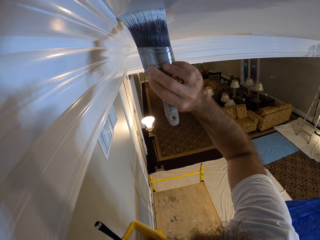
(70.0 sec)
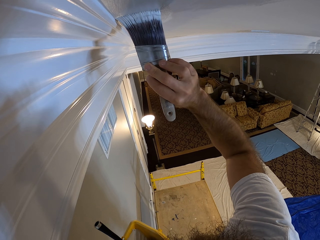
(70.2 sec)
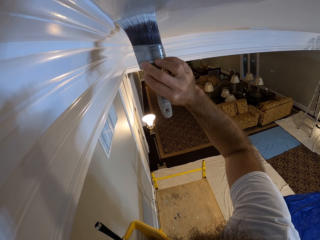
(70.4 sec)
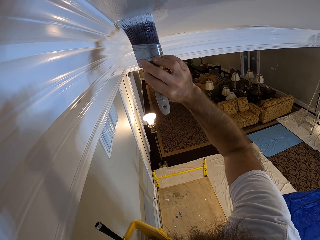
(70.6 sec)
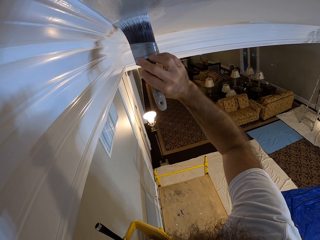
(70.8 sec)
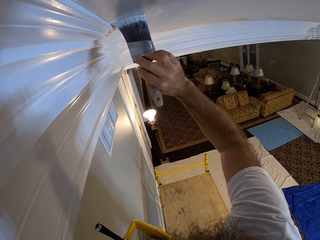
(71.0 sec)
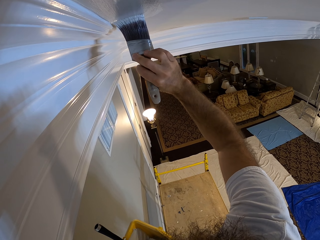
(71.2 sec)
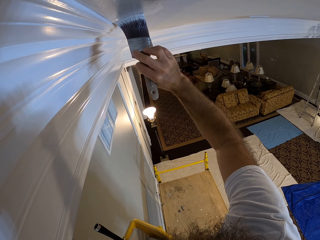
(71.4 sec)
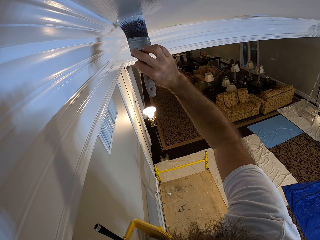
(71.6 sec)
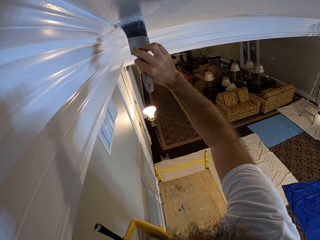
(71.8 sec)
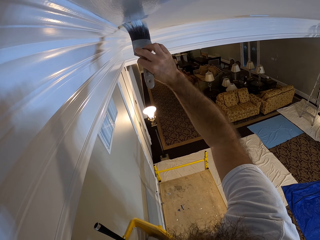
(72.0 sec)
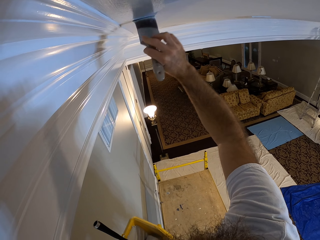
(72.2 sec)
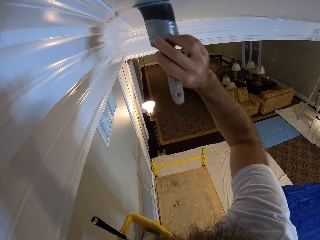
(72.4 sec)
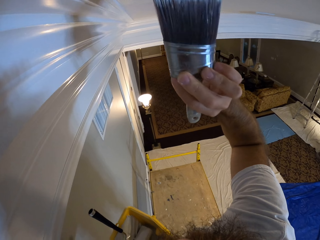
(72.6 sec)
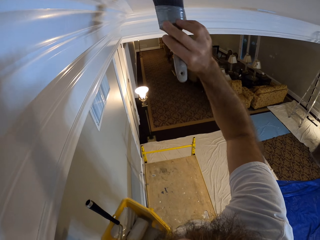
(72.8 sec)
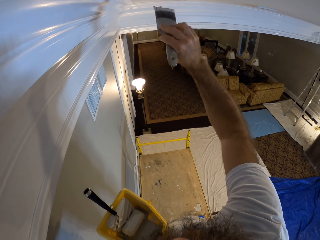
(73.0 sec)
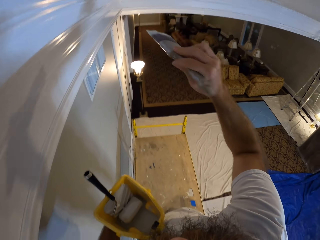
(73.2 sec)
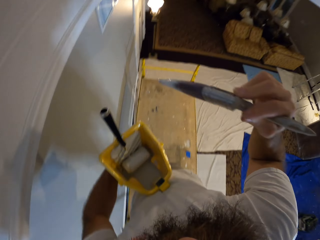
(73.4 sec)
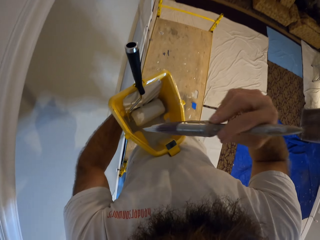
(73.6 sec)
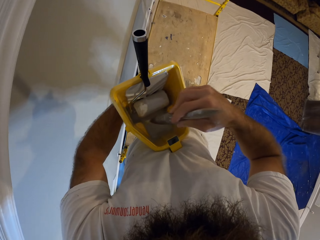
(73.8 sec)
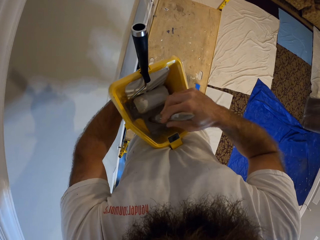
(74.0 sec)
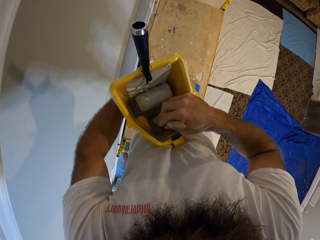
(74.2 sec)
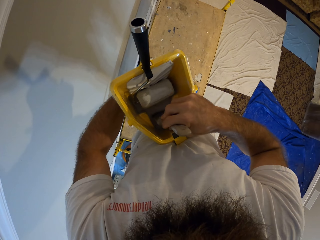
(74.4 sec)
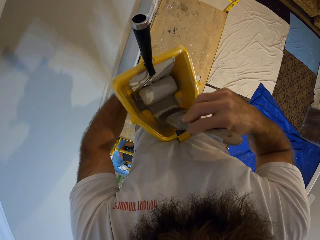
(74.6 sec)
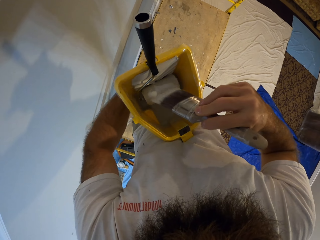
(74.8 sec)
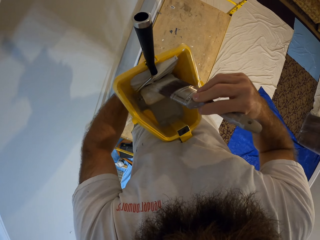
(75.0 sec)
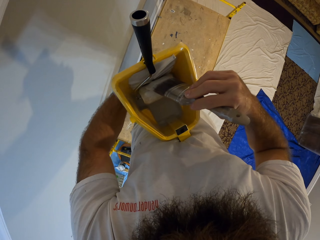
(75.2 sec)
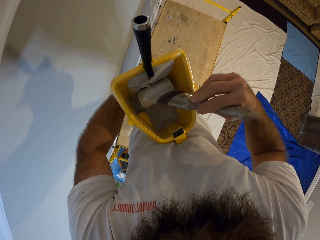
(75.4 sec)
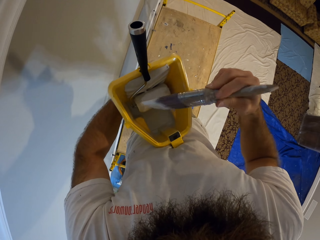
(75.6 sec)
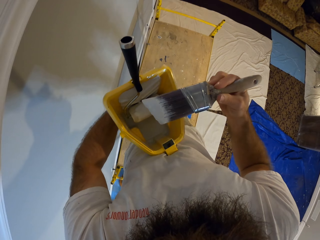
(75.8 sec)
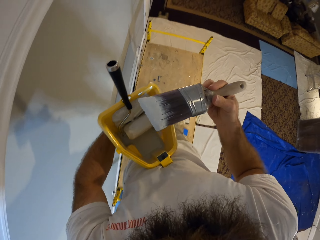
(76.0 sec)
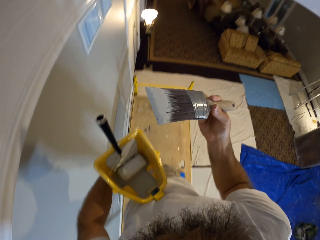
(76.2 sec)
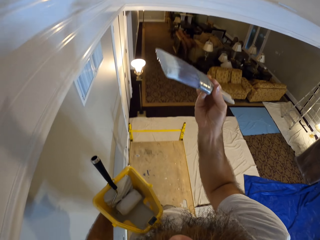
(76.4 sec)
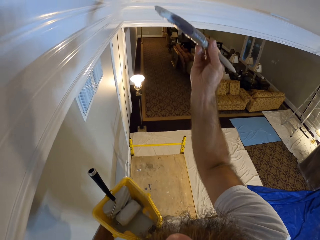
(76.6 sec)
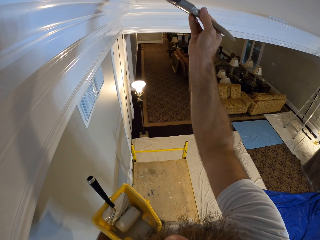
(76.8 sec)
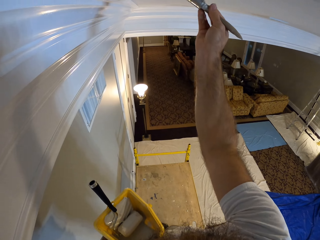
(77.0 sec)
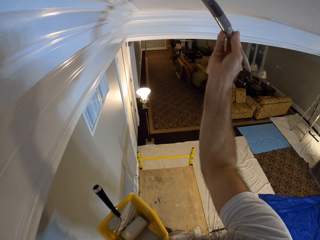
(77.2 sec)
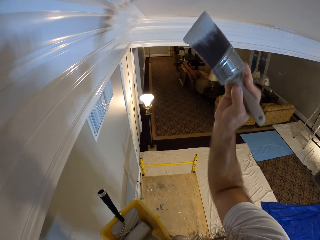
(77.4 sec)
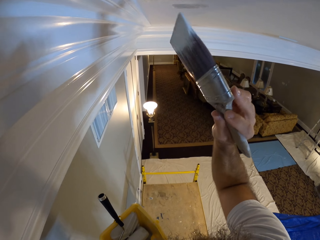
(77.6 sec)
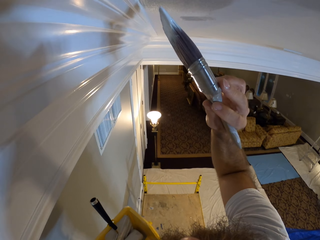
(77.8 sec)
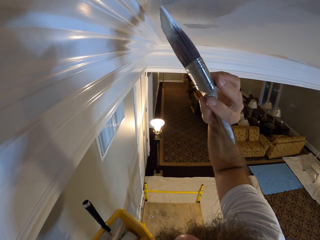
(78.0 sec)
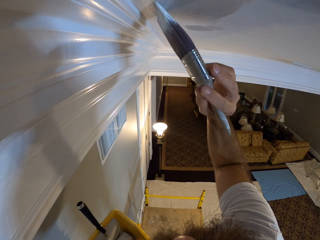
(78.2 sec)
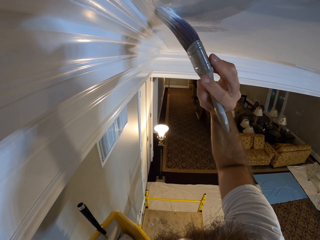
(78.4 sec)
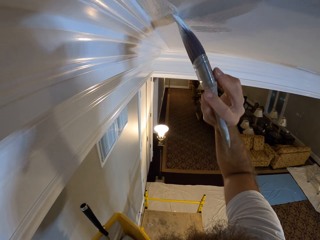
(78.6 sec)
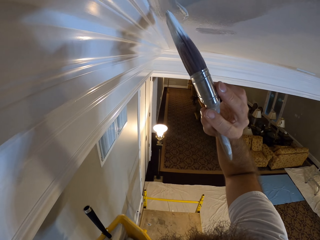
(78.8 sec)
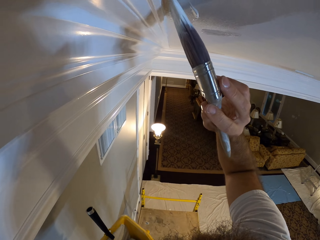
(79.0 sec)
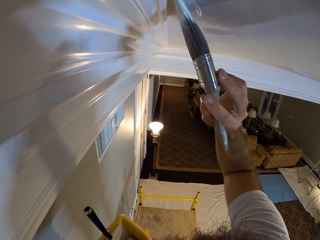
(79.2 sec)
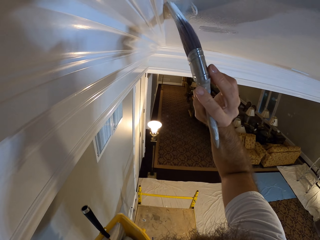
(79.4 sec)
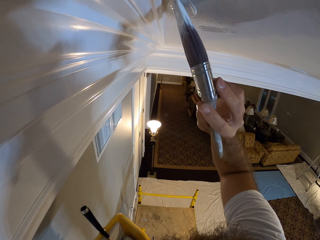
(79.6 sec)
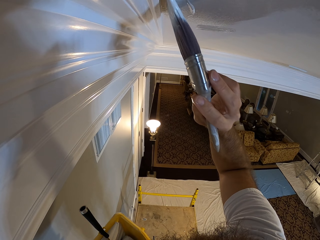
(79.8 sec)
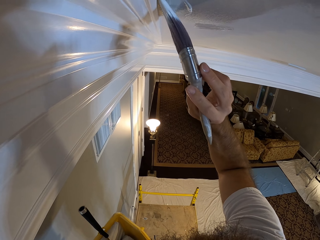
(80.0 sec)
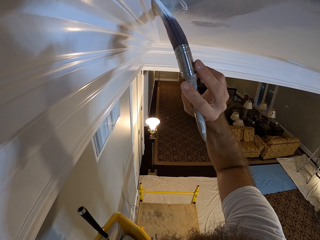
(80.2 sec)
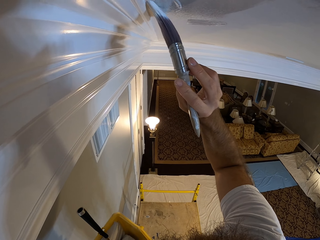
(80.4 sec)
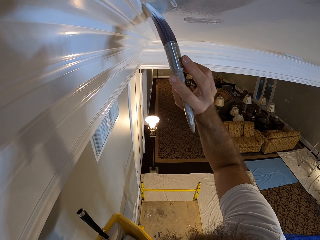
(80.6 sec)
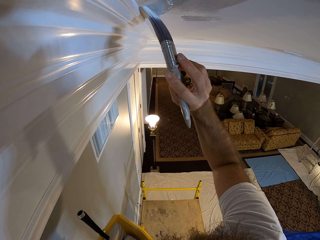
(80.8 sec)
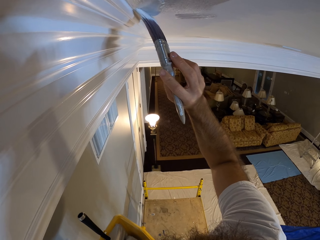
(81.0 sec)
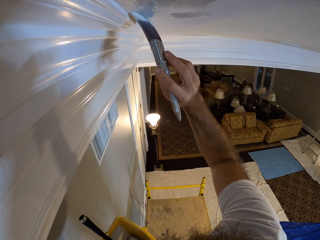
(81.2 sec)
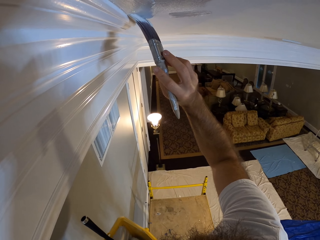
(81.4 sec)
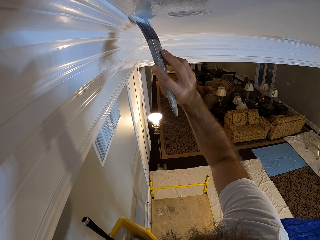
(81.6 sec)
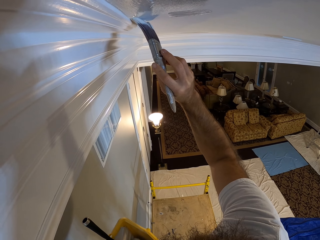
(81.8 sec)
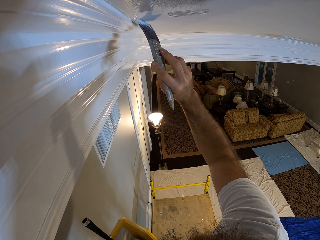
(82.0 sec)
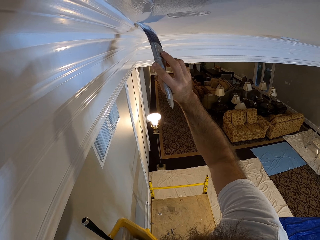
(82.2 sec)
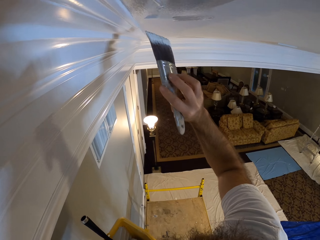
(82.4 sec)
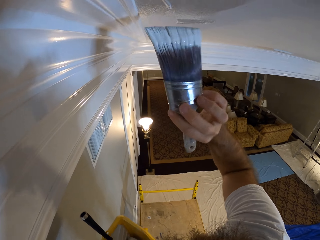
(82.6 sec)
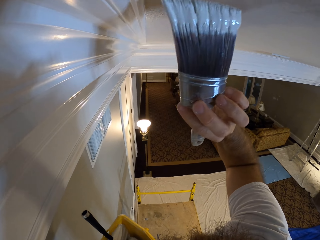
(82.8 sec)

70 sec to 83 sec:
The camera wearer takes paint from the bucket with the paint brush in his right hand. He rubs the paint brush on the roller. He paints the ceiling with the paint brush in his right hand.

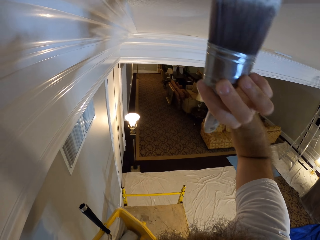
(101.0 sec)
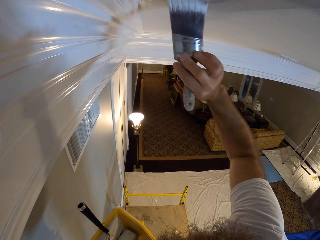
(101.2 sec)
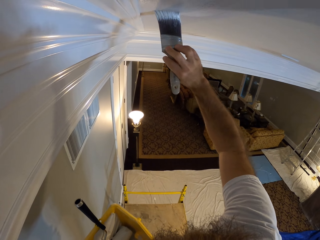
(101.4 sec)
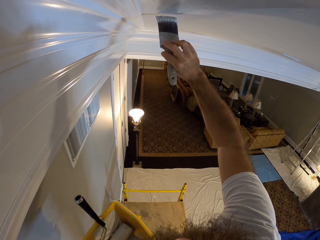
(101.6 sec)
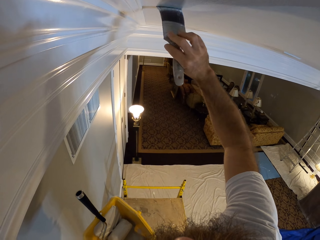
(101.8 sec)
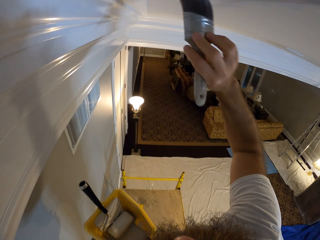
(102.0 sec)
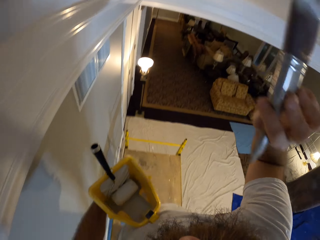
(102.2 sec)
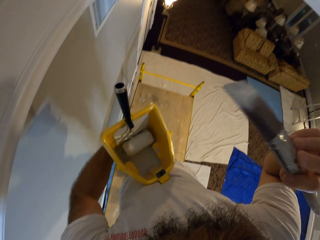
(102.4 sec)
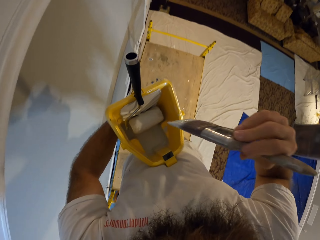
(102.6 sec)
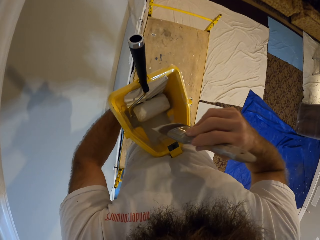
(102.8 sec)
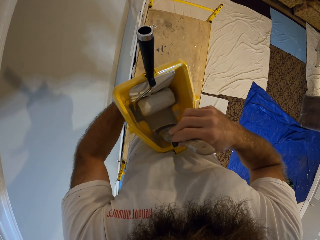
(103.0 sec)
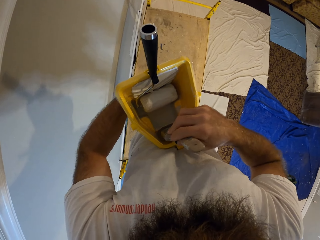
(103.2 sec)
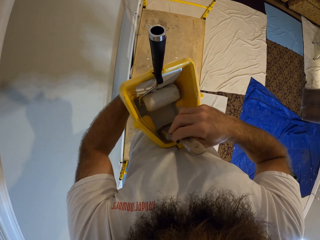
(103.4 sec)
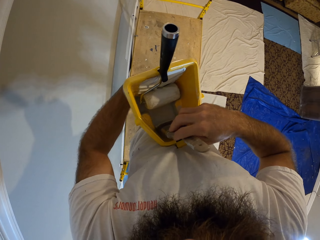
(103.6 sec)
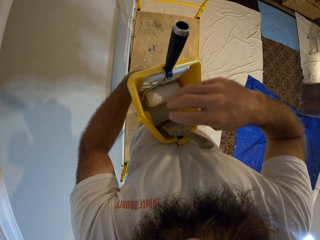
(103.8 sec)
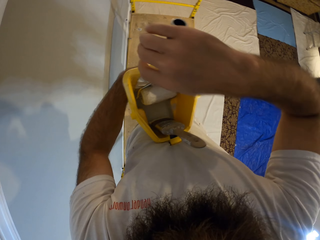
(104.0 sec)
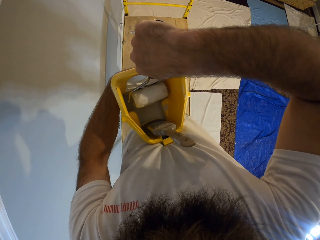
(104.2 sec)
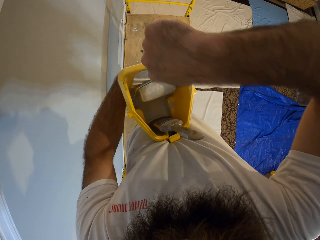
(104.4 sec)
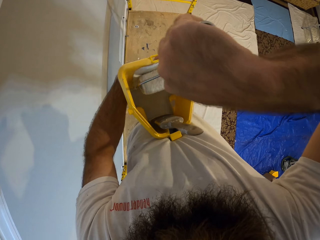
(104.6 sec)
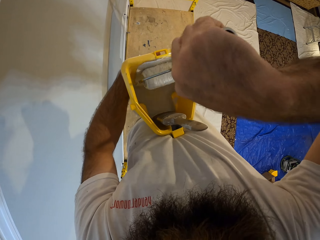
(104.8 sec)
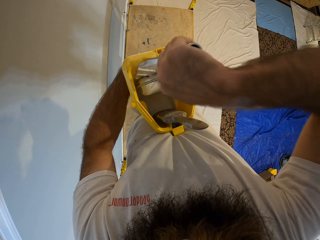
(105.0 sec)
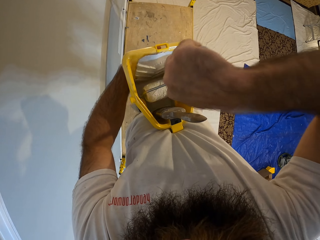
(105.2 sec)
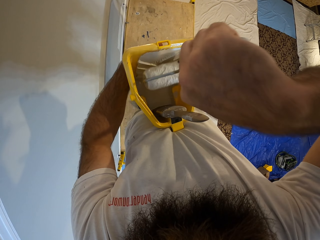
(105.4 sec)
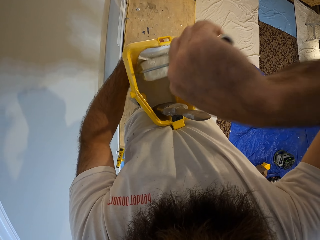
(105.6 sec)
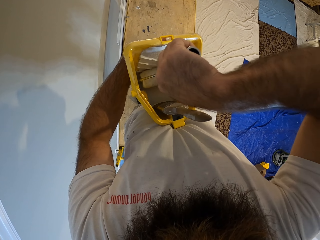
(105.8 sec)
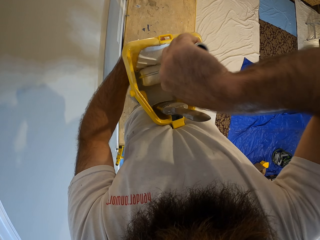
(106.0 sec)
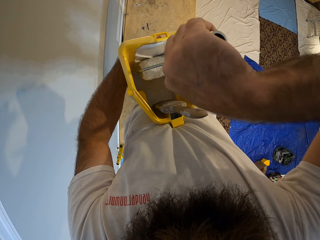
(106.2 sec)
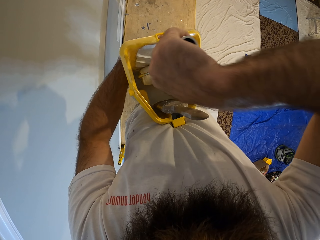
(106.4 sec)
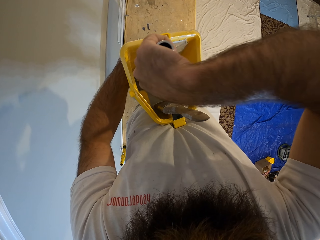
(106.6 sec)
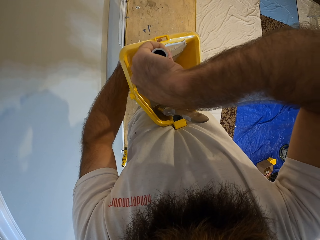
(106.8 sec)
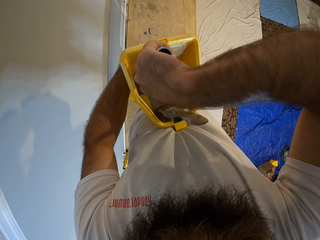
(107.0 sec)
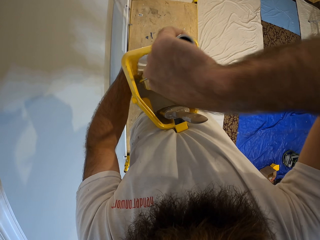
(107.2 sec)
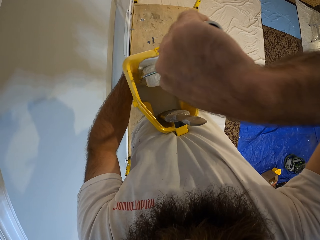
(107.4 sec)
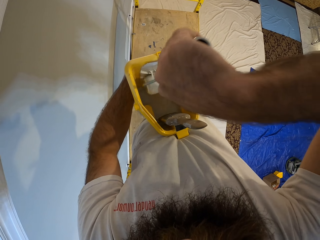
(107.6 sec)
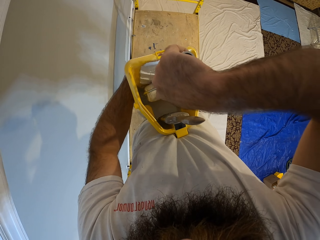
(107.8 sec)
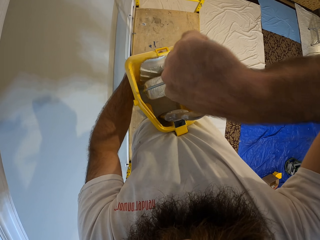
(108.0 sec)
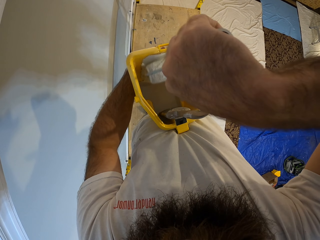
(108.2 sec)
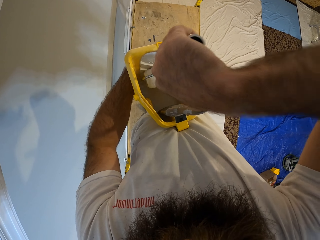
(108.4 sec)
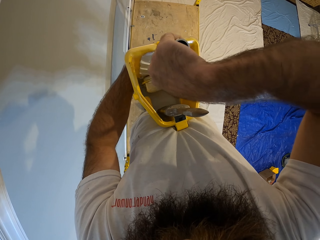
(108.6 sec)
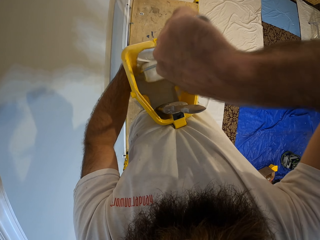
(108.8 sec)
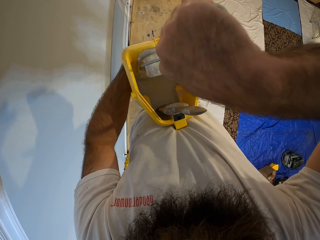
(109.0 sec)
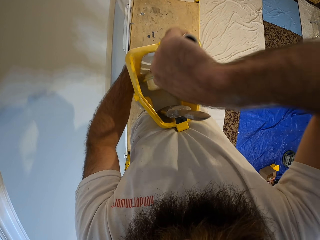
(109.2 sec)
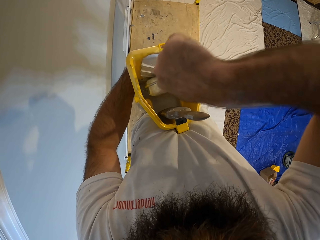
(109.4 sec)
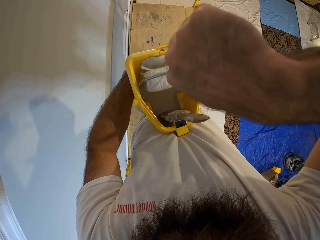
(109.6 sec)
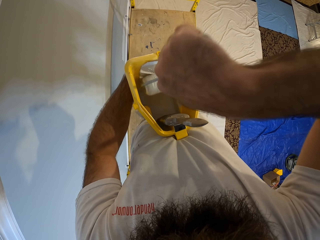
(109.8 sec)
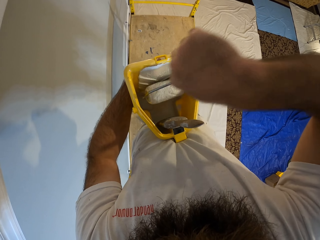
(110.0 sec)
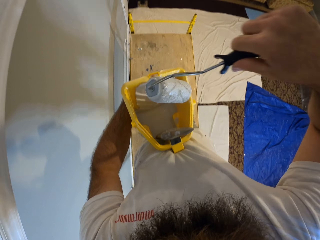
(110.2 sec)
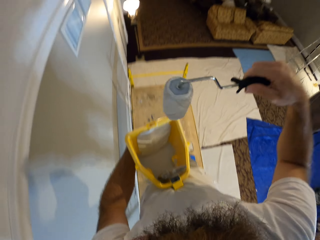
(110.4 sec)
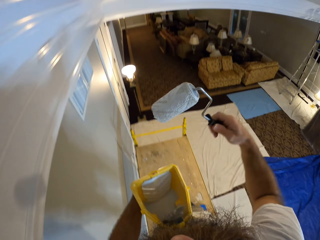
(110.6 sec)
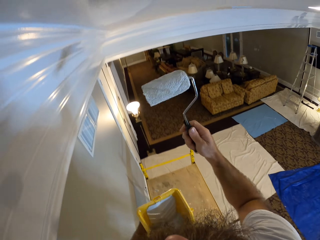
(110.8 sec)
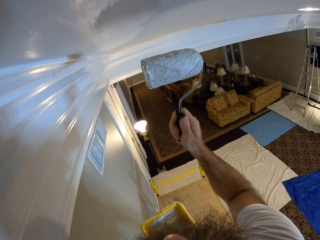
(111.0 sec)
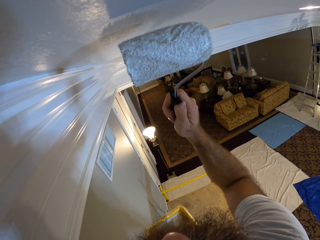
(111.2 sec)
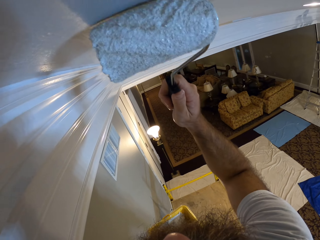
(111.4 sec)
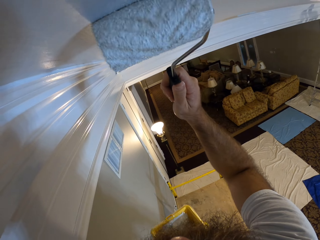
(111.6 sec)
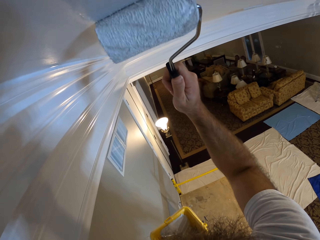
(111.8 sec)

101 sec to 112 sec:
The camera wearer drops the paint brush in the bucket with his right hand. He dips the paint brush in the bucket. He picks up a paint roller from the bucket with his right hand. He rubs the roller on the bucket. He paints the ceiling with the paint roller in his right hand.
